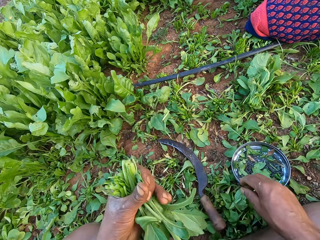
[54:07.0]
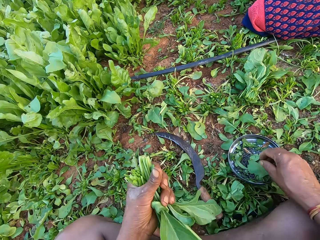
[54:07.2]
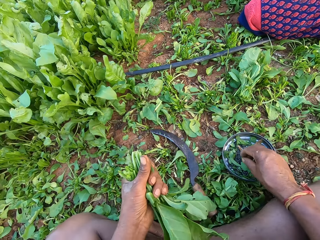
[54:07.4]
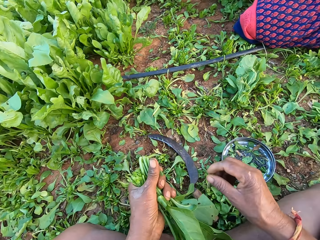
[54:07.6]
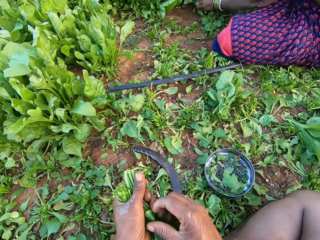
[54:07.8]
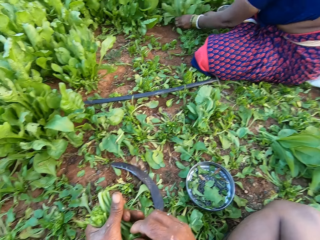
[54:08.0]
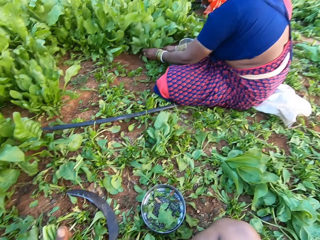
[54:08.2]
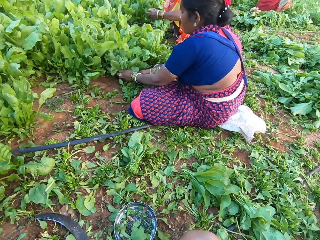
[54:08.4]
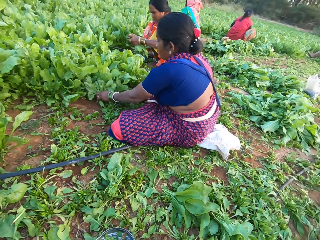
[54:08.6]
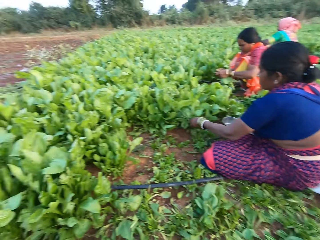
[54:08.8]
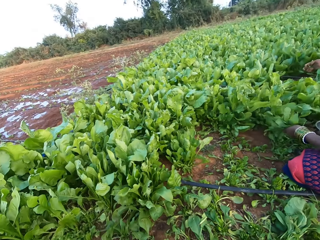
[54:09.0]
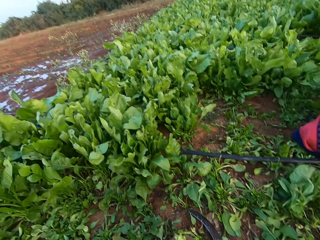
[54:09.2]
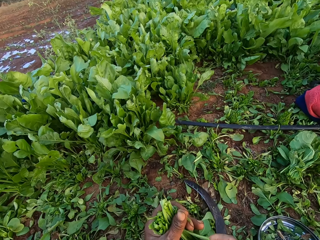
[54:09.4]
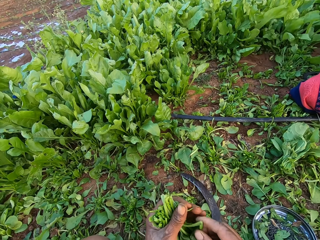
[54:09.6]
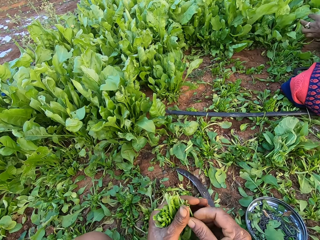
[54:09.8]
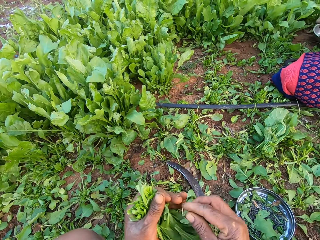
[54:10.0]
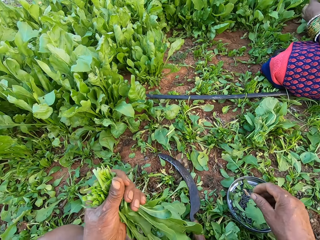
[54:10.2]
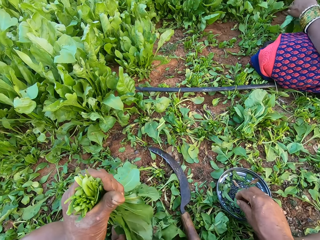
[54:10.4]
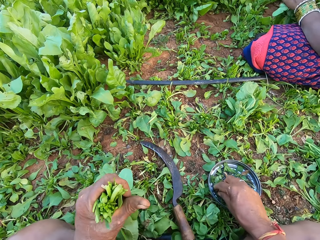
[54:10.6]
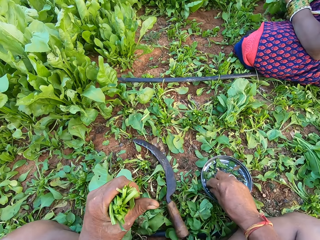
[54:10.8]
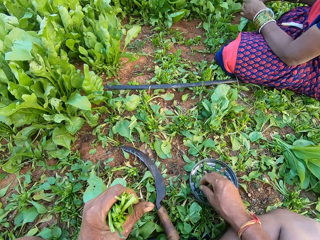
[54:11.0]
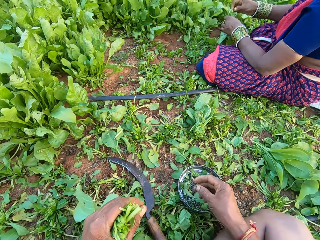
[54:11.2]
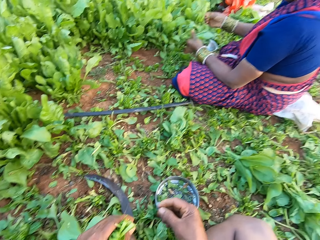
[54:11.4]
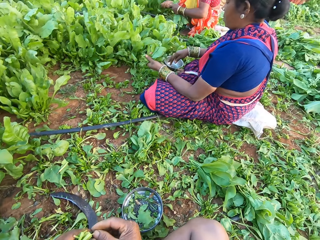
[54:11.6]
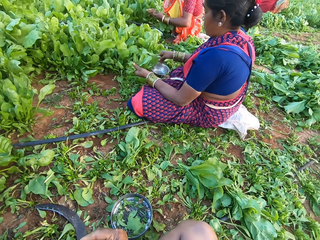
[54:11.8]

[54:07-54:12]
The camera wearer drops the sickle on the ground with his right hand. He picks a rubber band from the bowl on the ground with his right hand.

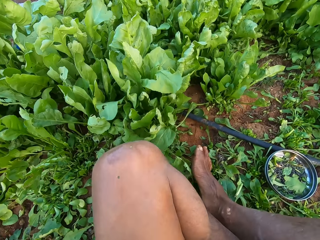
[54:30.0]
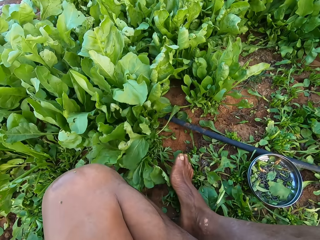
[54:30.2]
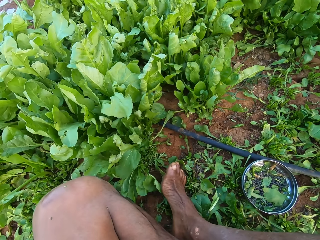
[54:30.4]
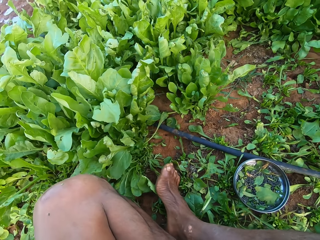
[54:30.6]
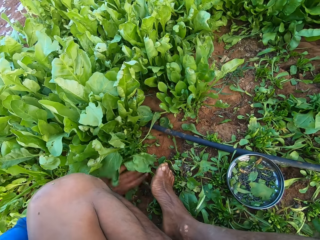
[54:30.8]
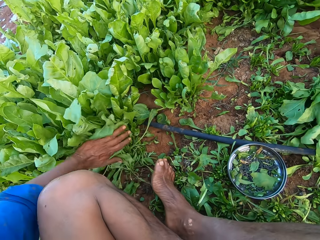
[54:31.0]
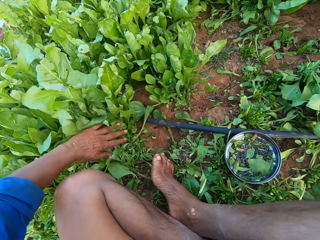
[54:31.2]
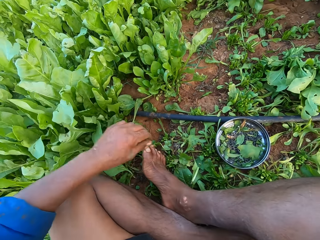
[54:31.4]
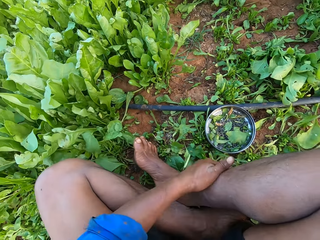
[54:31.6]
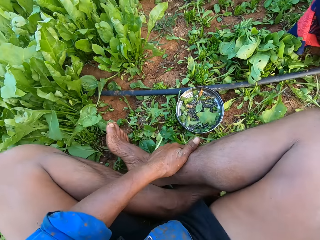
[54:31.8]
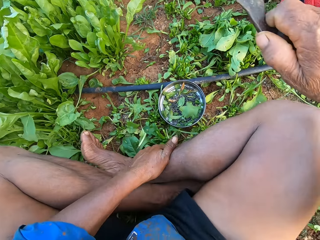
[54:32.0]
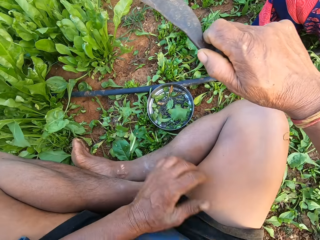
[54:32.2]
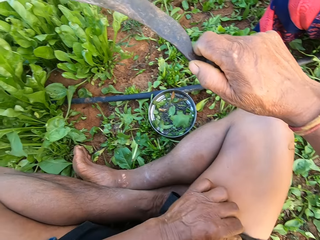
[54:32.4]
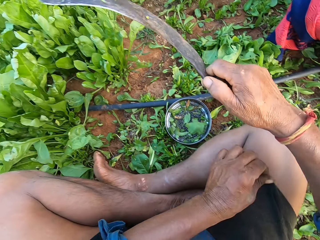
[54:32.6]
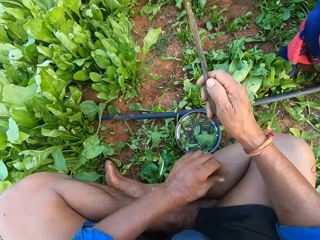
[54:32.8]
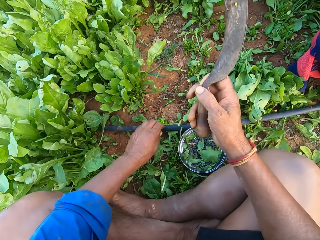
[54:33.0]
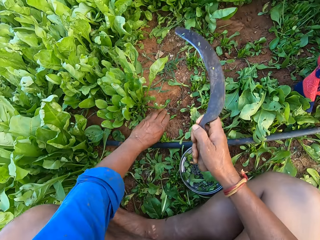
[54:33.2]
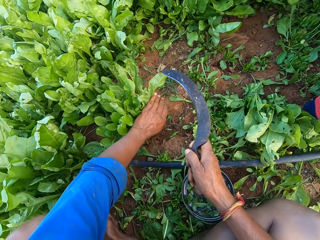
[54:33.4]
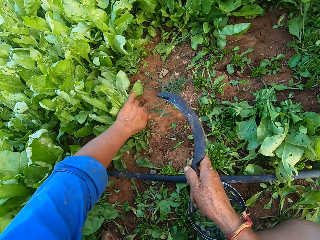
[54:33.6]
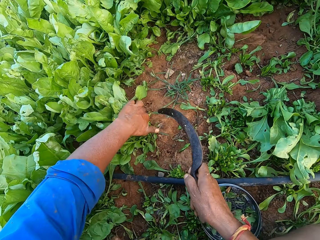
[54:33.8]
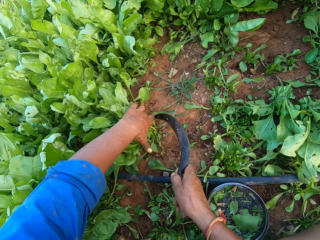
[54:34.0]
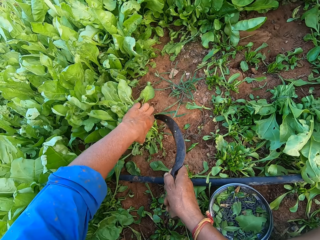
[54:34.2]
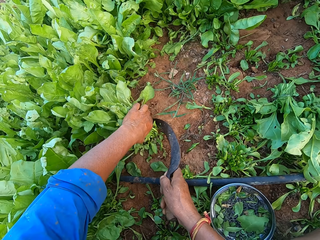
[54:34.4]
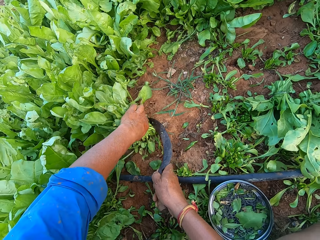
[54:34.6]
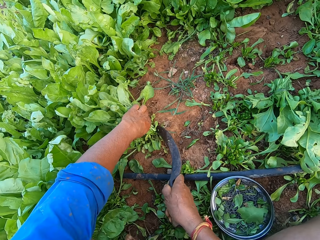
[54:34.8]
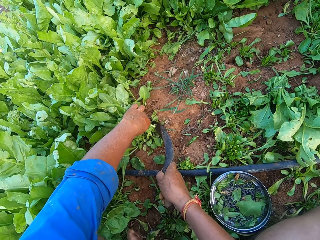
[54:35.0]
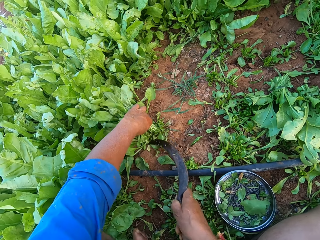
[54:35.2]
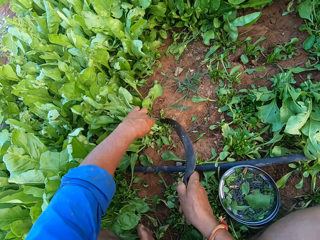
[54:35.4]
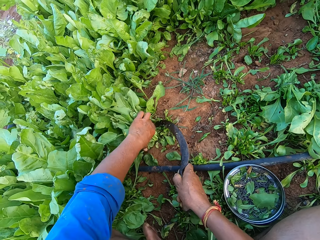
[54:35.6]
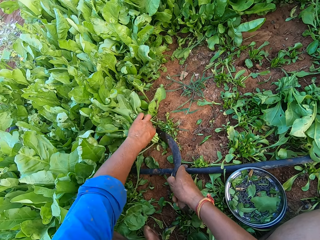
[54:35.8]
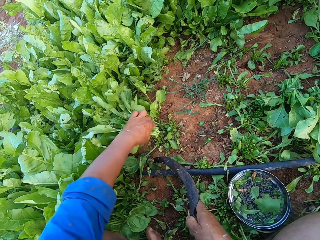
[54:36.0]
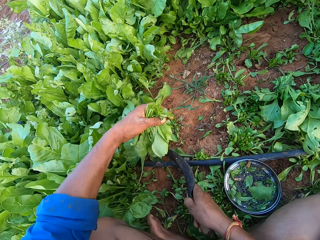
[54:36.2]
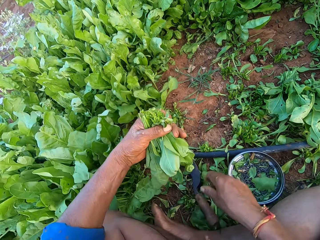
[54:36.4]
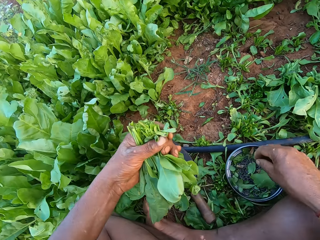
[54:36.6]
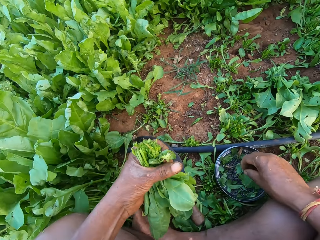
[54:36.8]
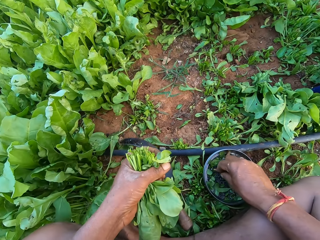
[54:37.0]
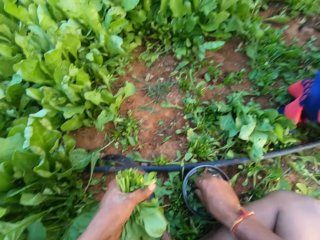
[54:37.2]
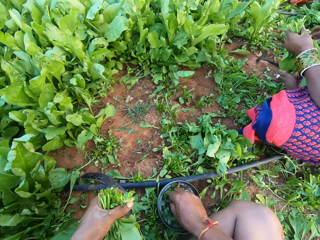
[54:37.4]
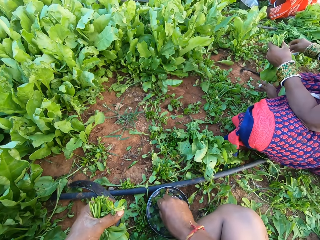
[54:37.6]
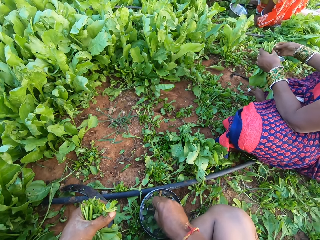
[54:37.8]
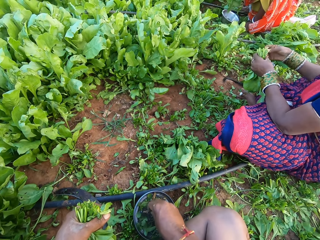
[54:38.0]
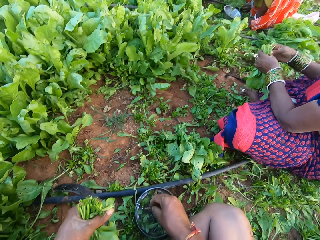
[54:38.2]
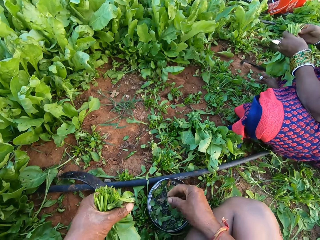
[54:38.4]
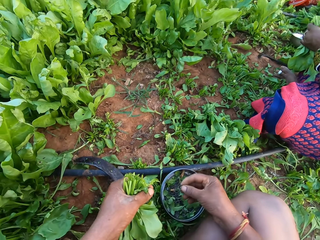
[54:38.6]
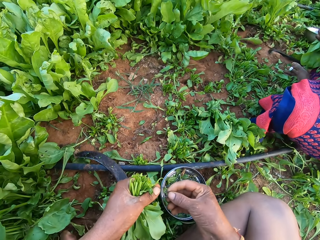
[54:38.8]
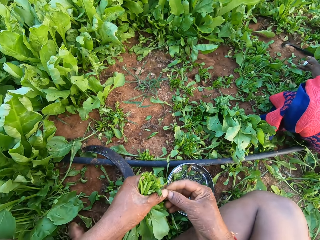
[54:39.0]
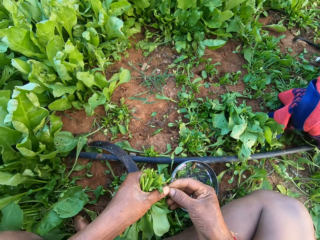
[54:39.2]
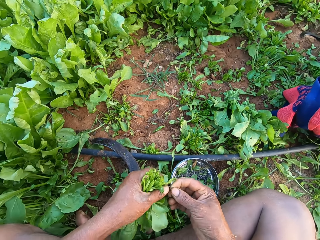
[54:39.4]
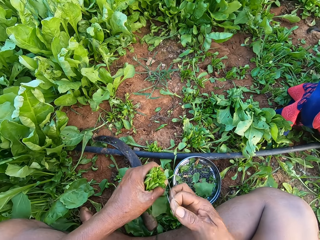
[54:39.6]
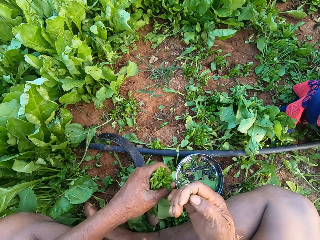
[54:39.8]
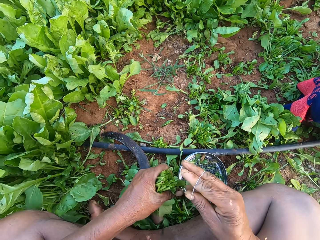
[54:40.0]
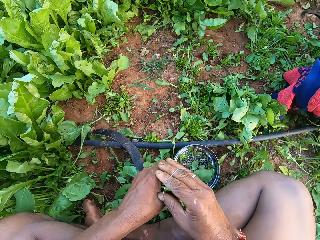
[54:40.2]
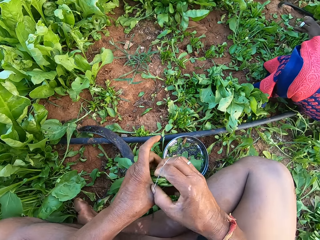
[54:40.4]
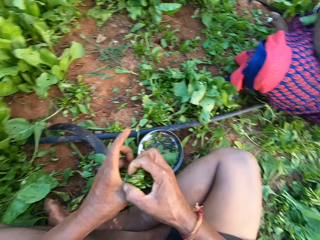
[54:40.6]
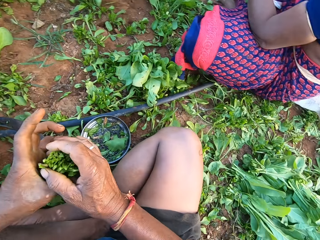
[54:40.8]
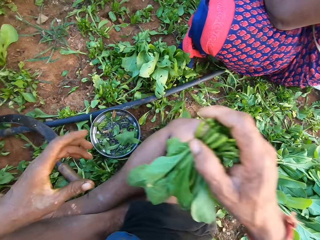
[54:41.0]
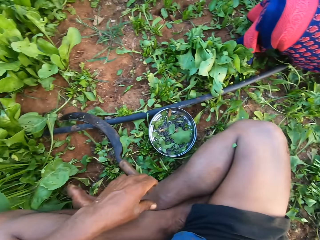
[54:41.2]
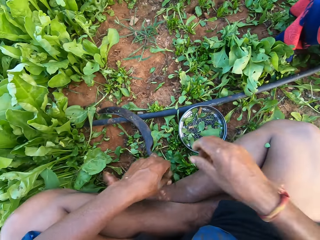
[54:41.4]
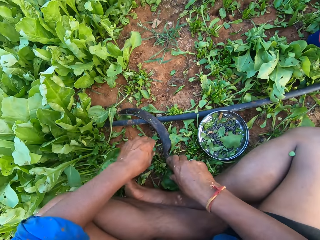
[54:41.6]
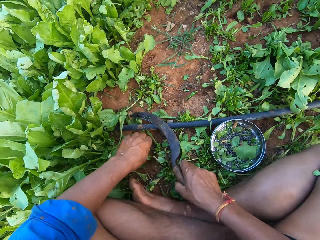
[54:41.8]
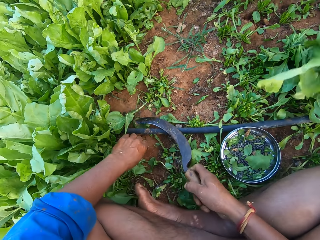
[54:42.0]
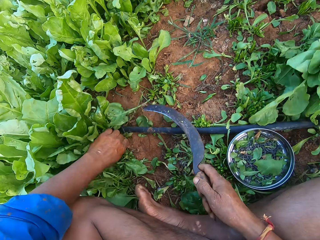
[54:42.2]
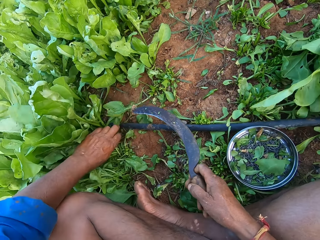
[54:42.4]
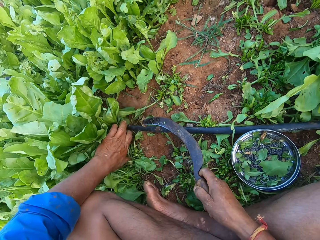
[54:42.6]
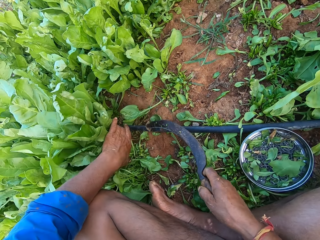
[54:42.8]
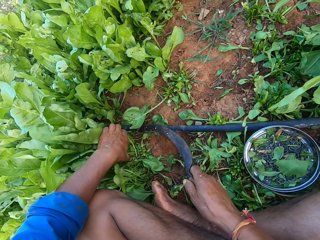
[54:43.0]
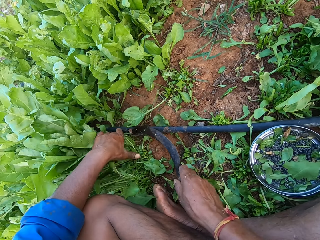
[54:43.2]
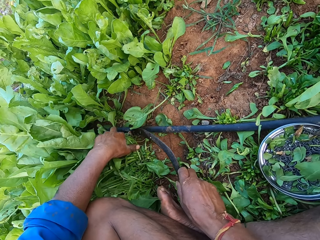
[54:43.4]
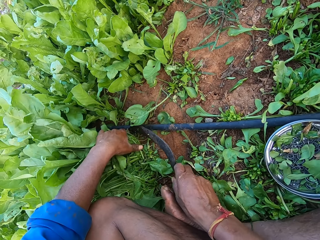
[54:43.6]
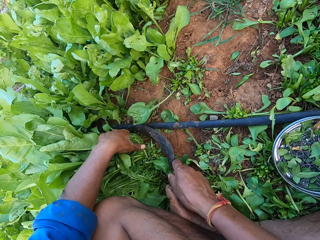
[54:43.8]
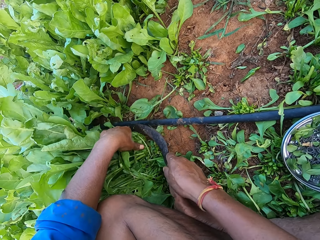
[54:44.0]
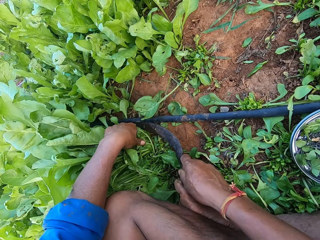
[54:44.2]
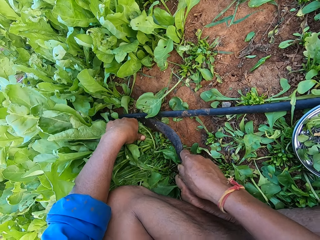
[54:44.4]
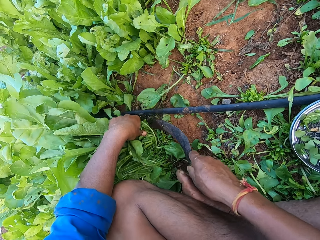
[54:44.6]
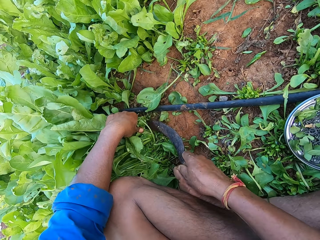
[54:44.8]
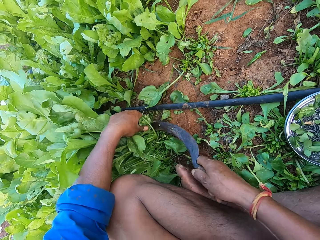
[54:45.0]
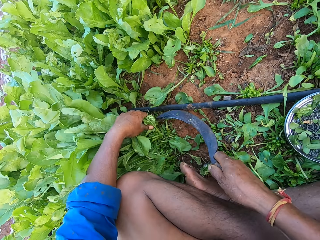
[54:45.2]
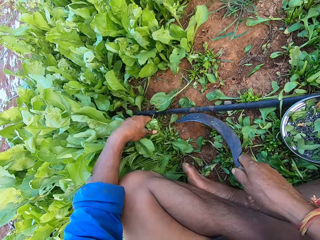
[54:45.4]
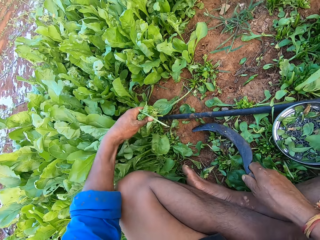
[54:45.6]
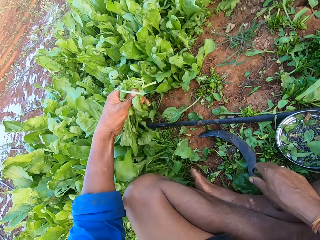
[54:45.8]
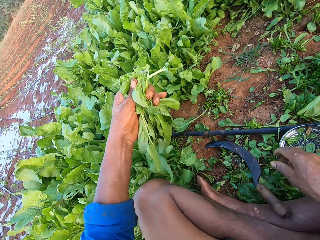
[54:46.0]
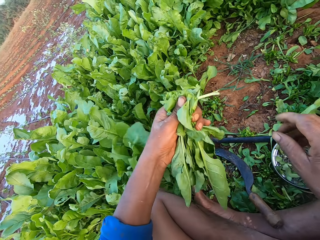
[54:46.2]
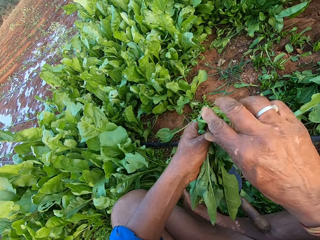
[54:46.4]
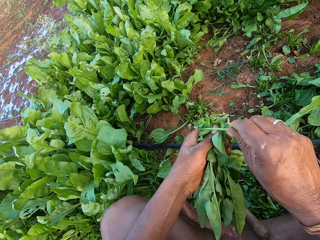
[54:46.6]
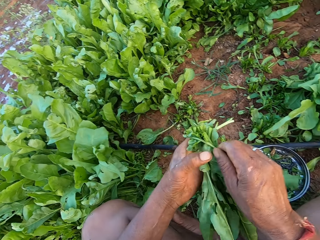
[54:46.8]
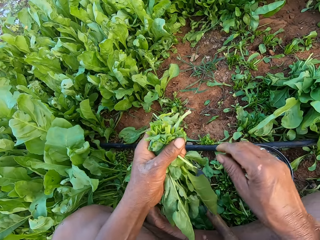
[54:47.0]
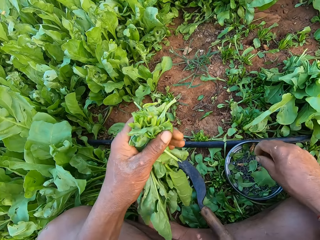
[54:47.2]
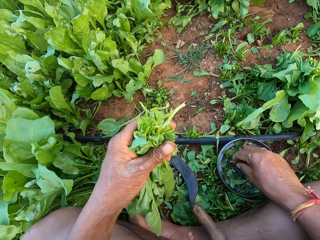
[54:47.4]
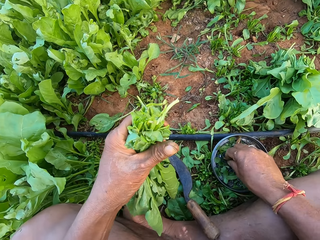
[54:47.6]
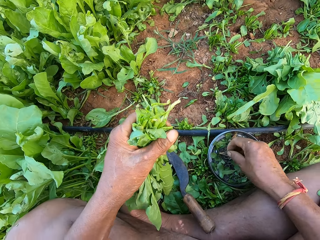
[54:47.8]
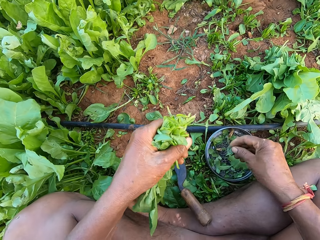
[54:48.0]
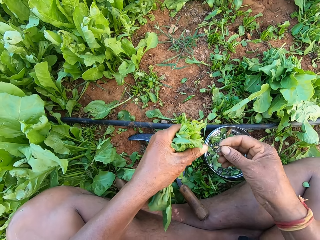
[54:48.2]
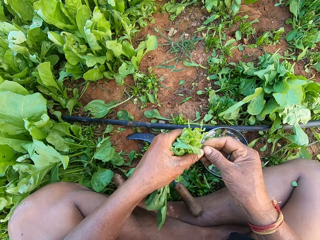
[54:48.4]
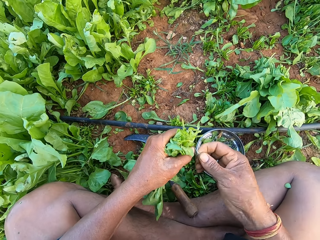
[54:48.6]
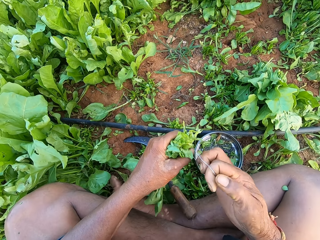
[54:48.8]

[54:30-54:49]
The camera wearer touches some spinach on the ground with his left hand. He holds some spinach leaves on the ground with his left hand. He cuts the spinach leaves with the sickle in his right hand. He drops the sickle on the ground with his right hand. He picks a rubber band from the plate with his right hand. The woman picks a rubber band from the plate with her right hand and holds some spinach leaves in her left hand. The camera wearer ties the spinach leaves with the rubber band in his right hand. He passes the spinach leaves from his left hand to his right hand. He drops the spinach leaves on the ground with his right hand. He picks the sickle from the ground with his right hand. He holds some spinach leaves on the ground with his left hand. He cuts the spinach leaves with the sickle in his right hand. He drops the sickle on the ground with his right hand. He picks a rubber band from the plate with his right hand.
